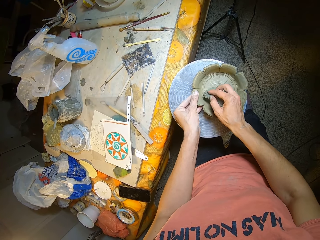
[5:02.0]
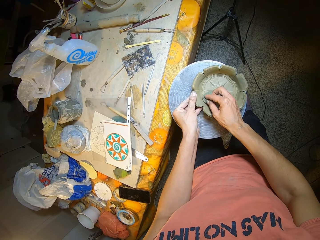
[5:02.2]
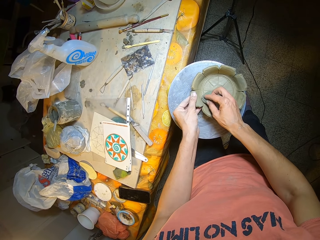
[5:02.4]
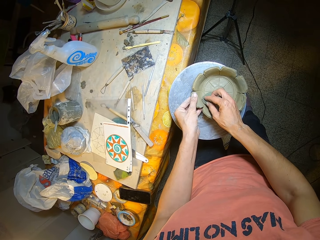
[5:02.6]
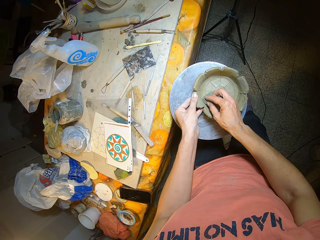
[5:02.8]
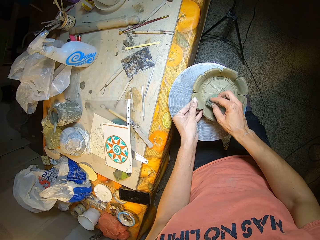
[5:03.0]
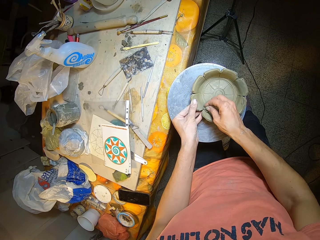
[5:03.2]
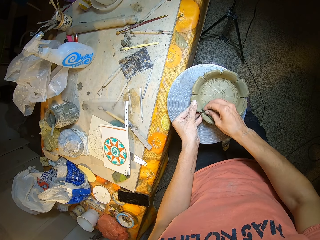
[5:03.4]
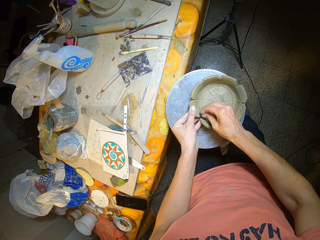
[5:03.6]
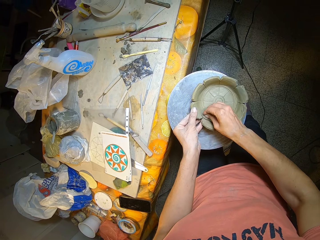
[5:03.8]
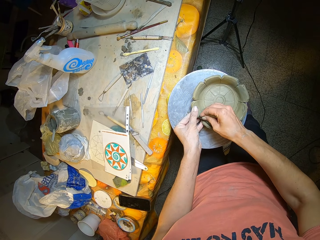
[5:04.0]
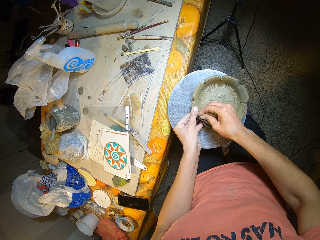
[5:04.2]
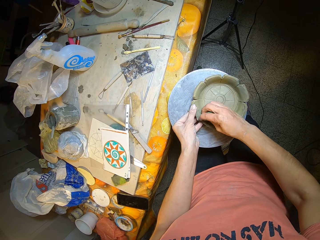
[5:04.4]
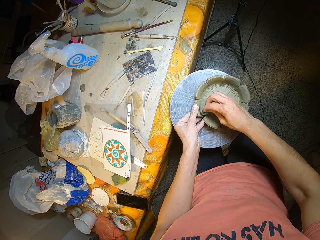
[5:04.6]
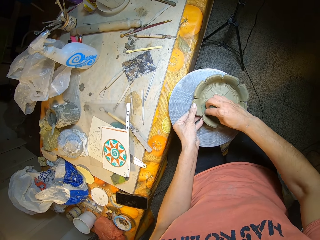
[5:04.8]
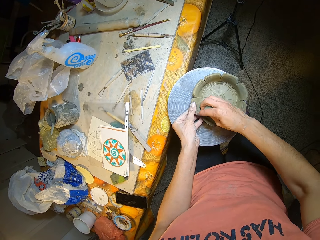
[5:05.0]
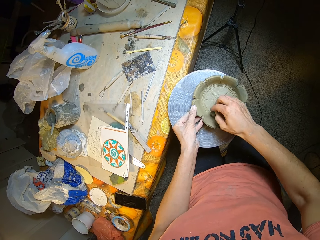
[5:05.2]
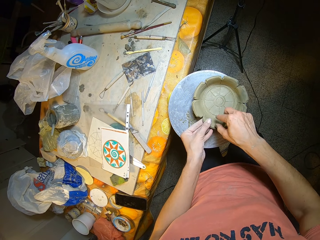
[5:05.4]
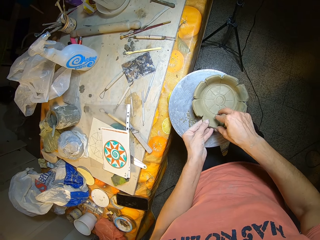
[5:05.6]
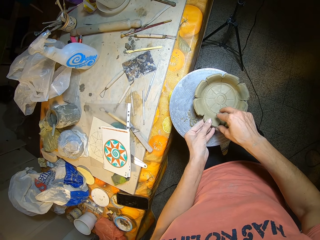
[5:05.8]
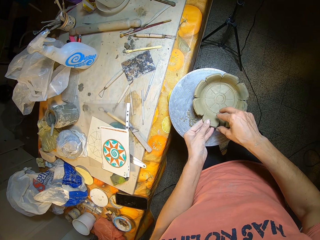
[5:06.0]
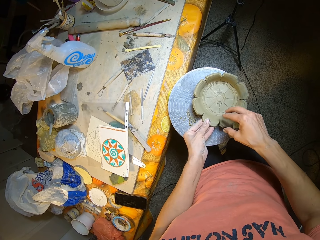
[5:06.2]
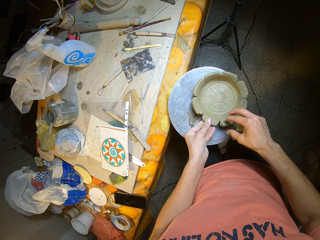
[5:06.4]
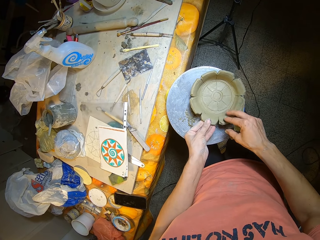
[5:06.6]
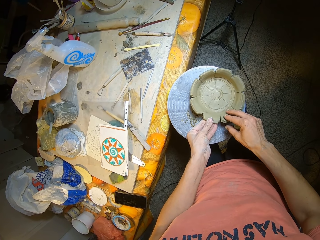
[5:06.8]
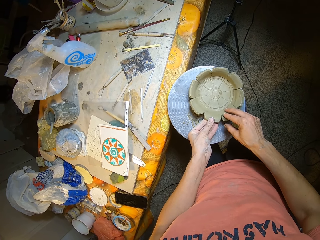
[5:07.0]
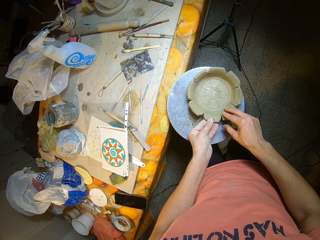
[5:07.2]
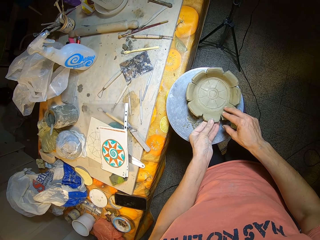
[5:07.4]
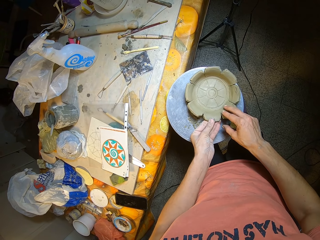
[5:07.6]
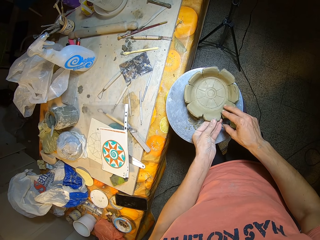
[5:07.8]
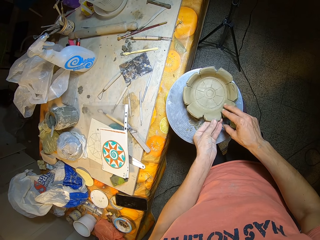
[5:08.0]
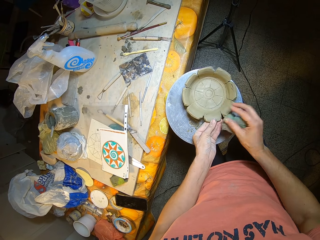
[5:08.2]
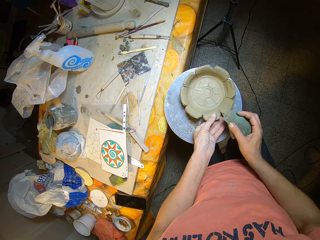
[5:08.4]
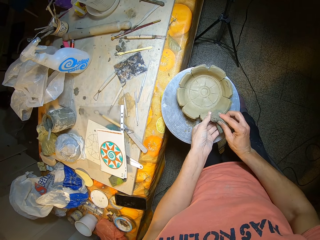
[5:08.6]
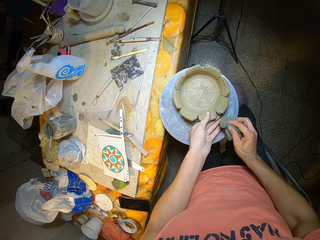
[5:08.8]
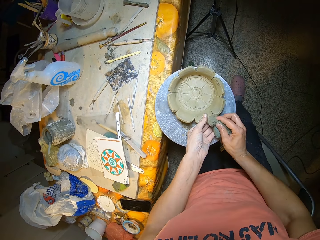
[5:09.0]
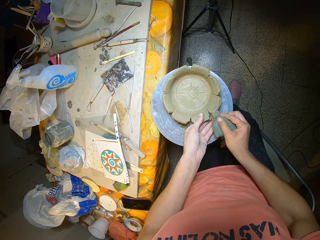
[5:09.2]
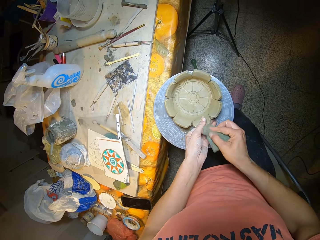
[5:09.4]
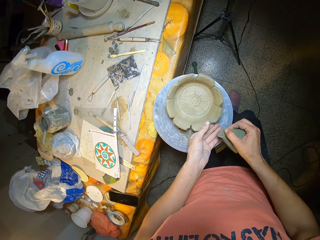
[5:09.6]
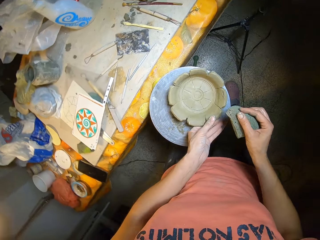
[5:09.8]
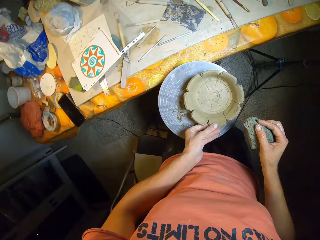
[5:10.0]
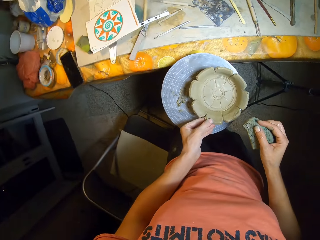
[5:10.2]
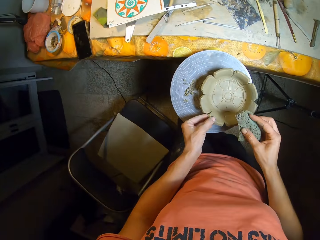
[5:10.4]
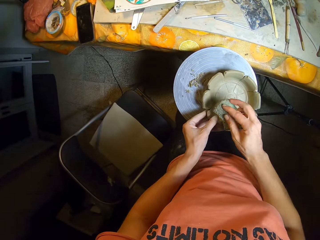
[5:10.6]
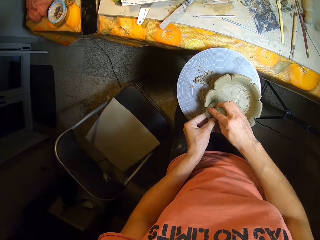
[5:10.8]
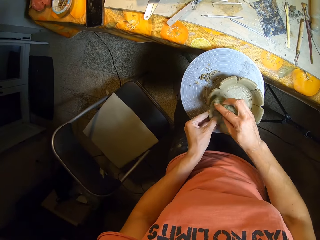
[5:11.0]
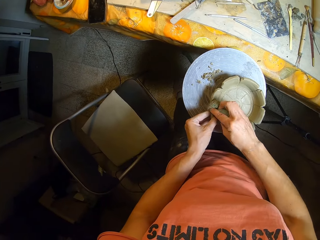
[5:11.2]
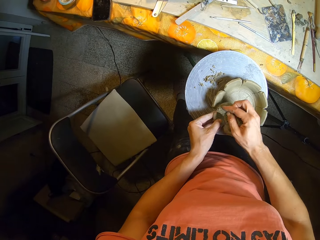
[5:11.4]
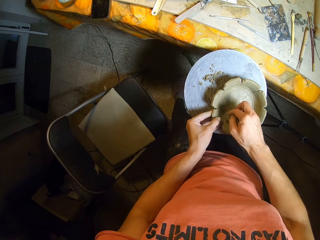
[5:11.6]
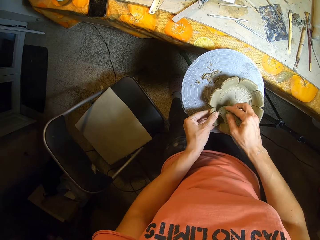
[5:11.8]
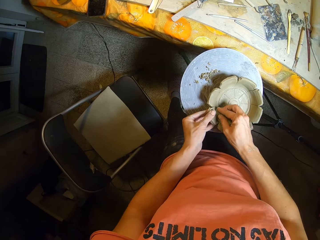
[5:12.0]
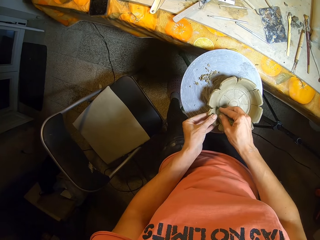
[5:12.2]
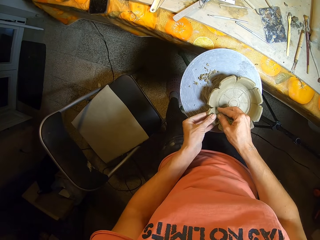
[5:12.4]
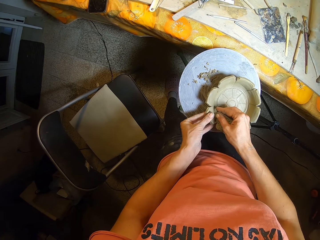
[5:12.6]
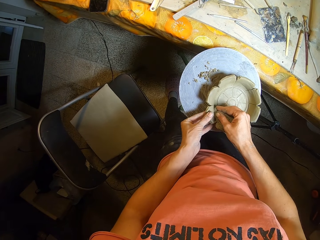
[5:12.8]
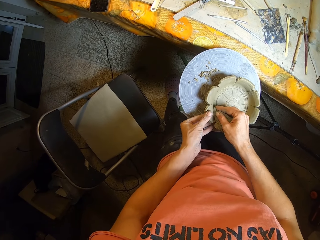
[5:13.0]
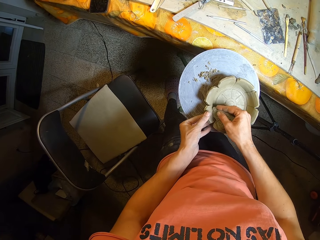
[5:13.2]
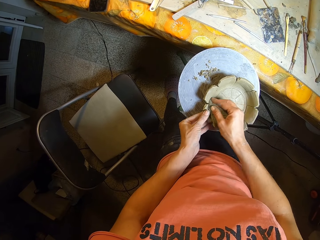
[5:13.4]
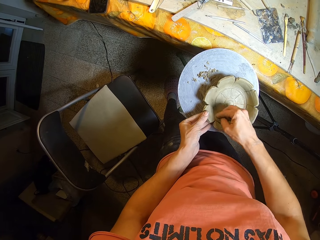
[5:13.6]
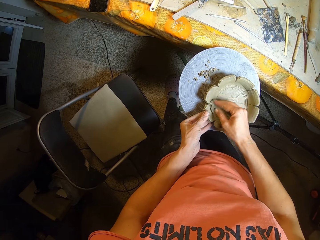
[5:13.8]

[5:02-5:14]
The camera wearer adjusts the plate. He turns the ceramic with the table with both hands. He holds the ceramic on the table with his left hand. He wipes the ceramic on the table with the sponge in his right hand. He presses the ceramic on the table with his left hand.

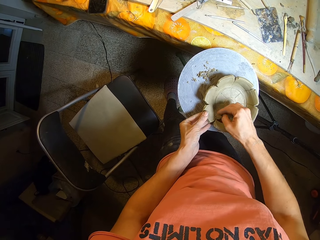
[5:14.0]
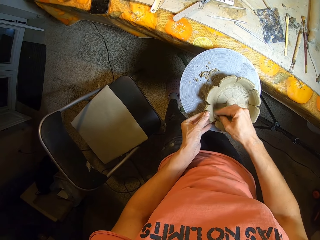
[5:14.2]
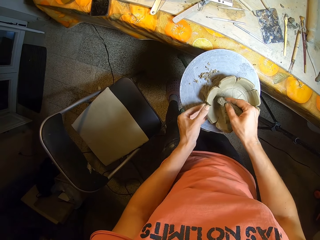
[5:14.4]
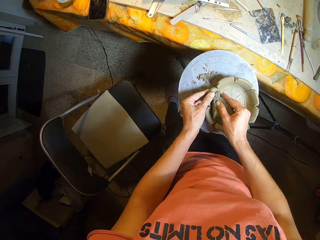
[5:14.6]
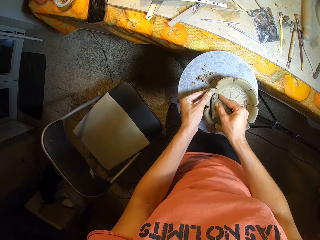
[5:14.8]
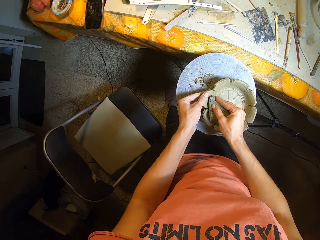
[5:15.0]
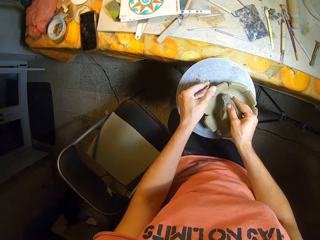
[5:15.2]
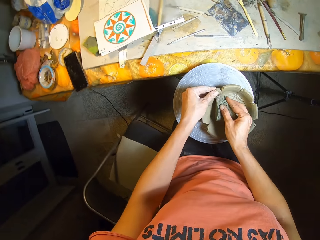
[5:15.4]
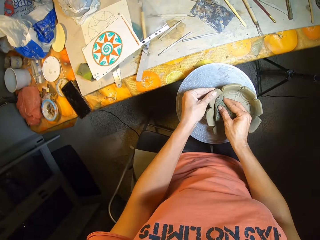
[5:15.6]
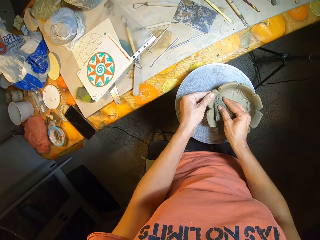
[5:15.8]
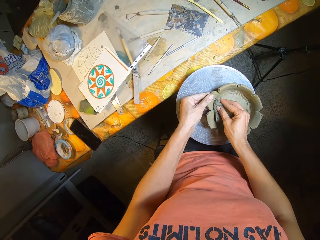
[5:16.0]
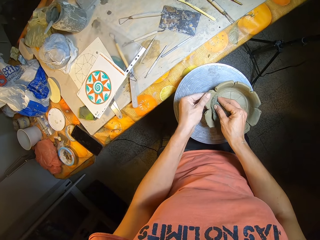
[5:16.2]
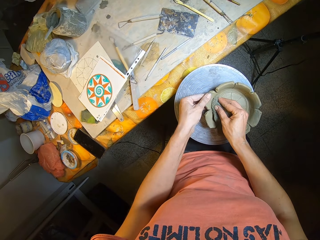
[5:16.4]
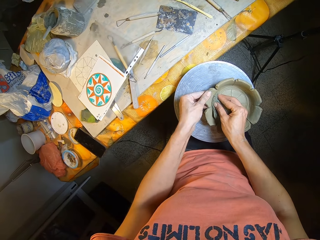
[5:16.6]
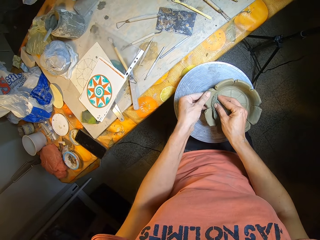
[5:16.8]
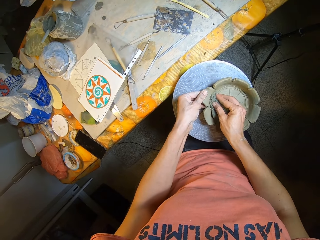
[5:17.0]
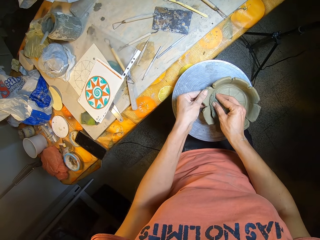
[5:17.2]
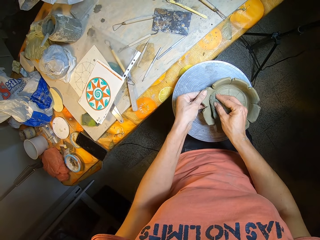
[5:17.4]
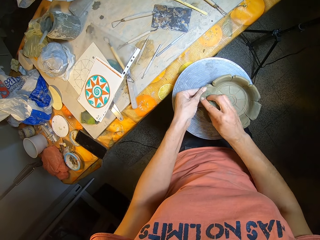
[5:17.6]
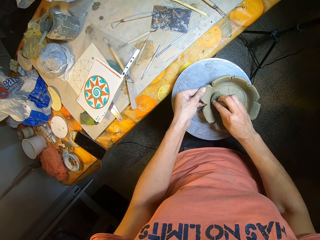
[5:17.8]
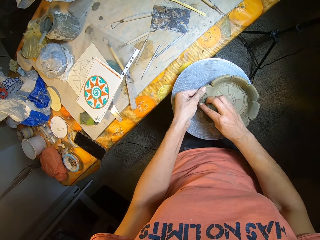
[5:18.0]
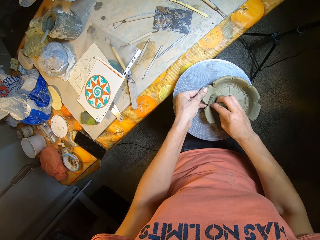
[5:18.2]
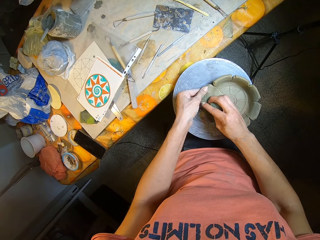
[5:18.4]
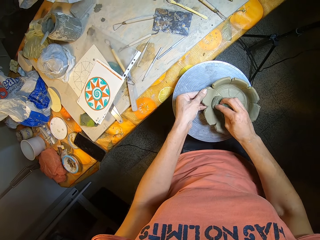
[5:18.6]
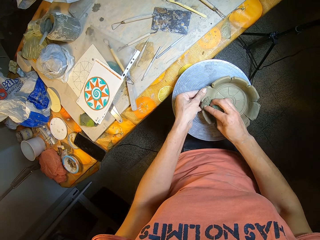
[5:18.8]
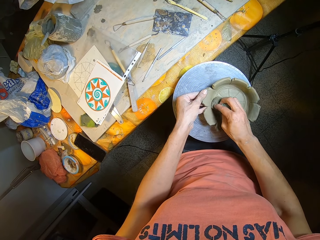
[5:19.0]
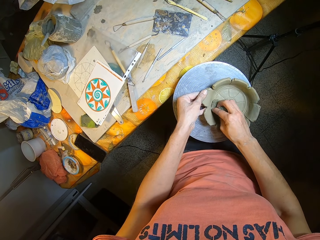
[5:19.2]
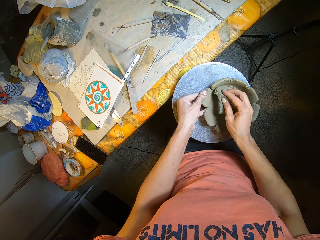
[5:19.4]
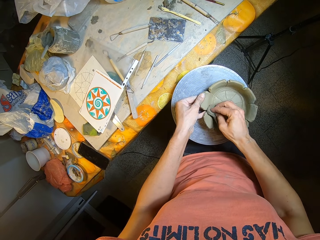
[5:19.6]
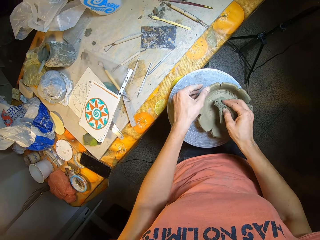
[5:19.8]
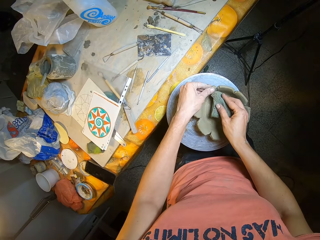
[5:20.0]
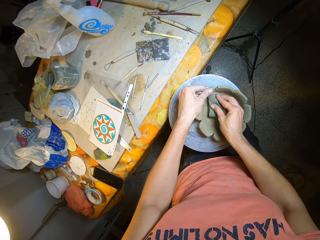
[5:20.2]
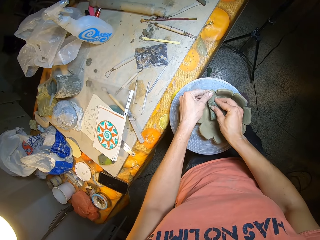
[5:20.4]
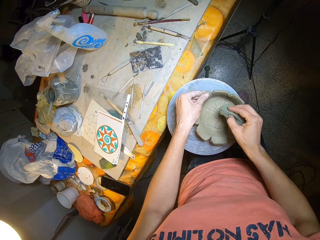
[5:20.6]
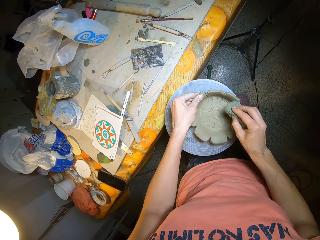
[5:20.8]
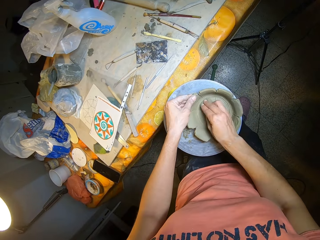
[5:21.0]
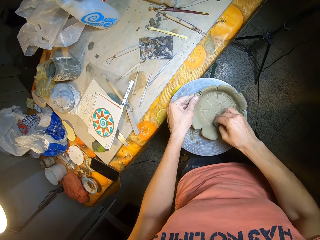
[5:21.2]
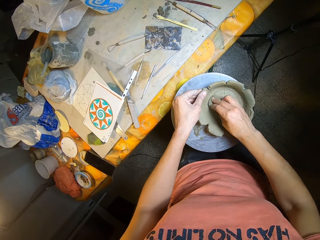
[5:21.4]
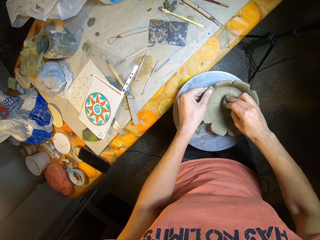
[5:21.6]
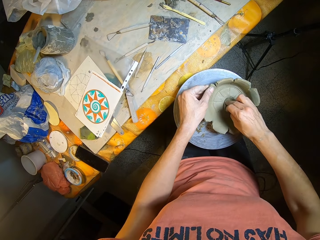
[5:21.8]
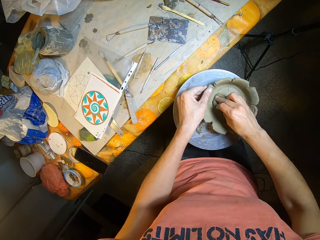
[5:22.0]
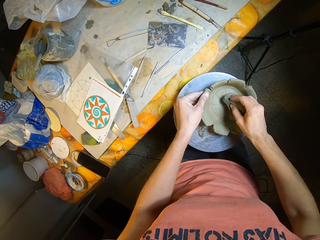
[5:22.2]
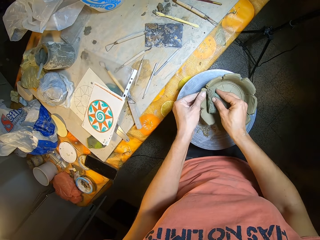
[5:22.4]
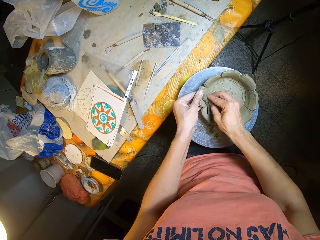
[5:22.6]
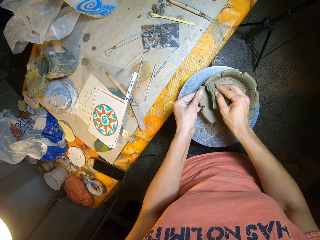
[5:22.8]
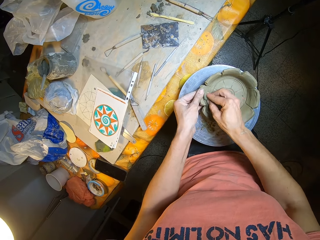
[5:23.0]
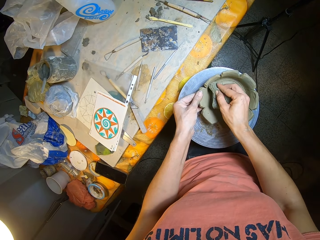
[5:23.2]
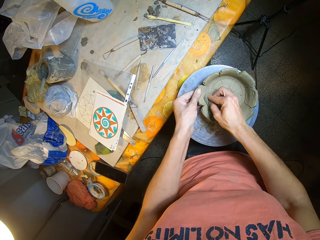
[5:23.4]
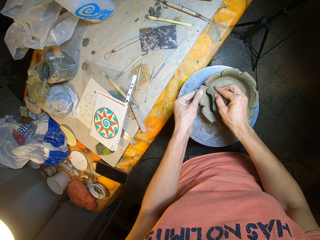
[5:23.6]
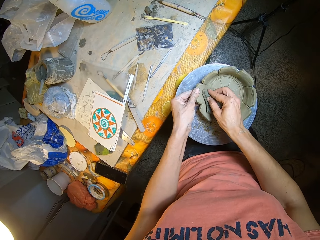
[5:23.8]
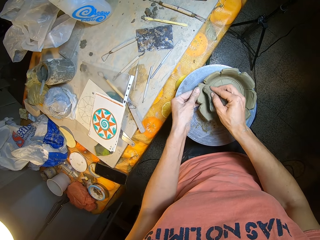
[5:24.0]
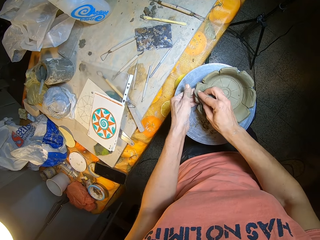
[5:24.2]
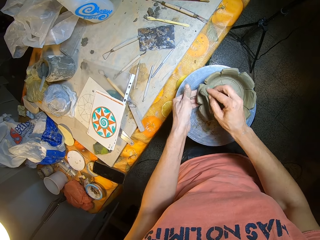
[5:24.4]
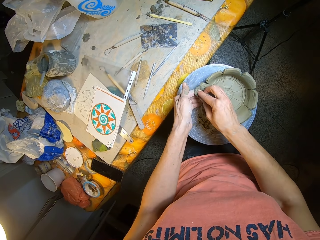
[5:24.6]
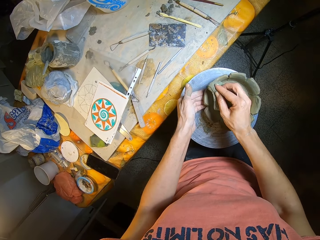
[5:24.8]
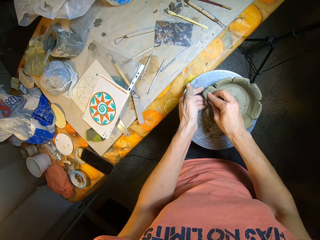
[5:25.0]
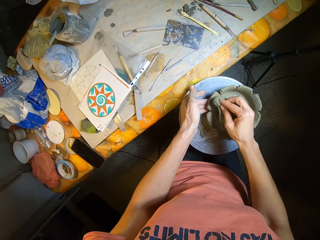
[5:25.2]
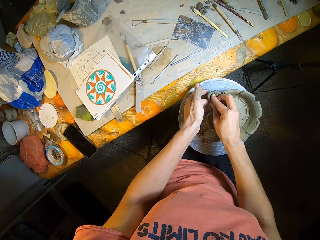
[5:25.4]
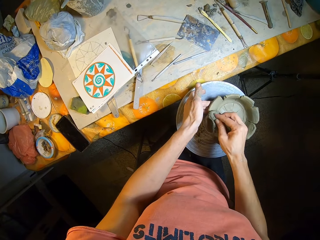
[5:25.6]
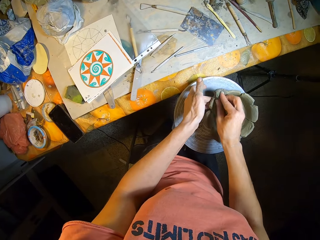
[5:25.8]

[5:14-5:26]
The camera wearer presses the ceramic on the table with his left hand. He presses the ceramic on the table with his left hand again. He wipes the ceramic on the table with the sponge in his right hand. He turns the ceramic with the table with his left hand.
